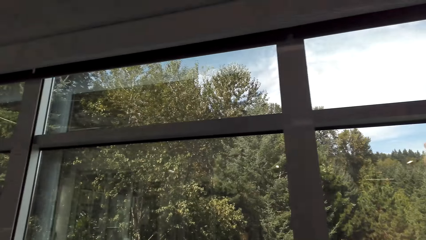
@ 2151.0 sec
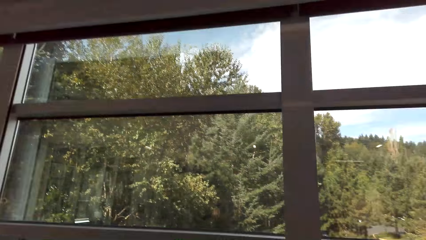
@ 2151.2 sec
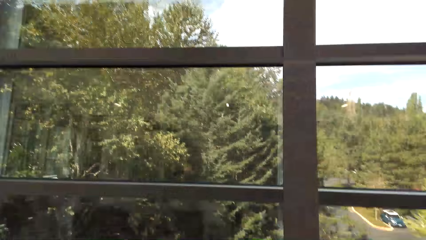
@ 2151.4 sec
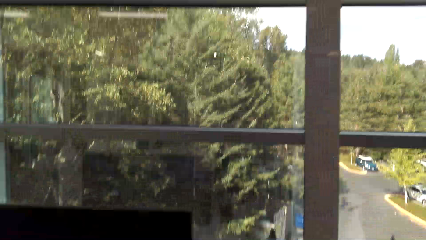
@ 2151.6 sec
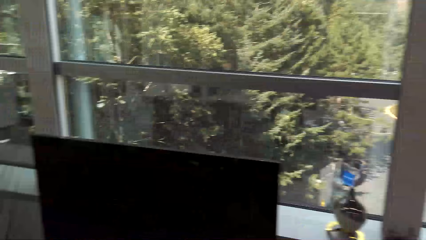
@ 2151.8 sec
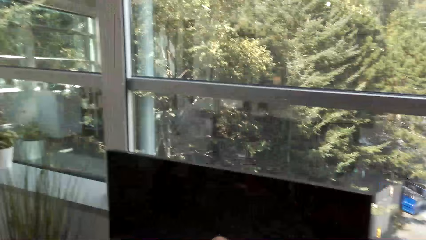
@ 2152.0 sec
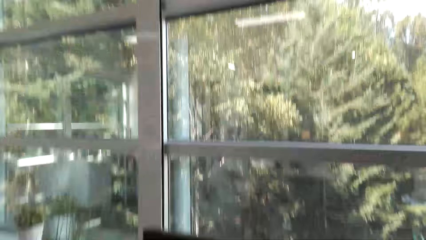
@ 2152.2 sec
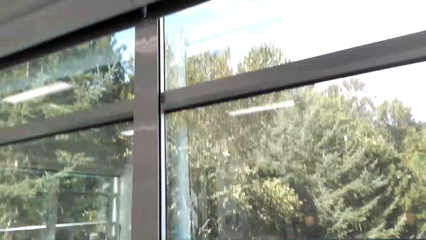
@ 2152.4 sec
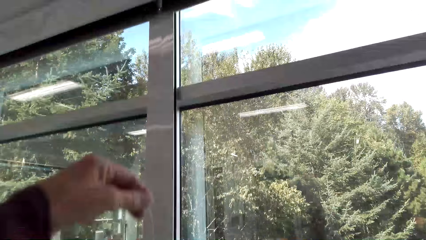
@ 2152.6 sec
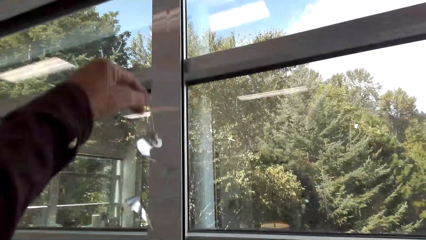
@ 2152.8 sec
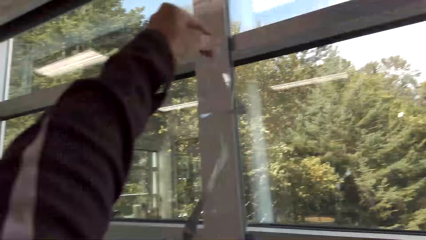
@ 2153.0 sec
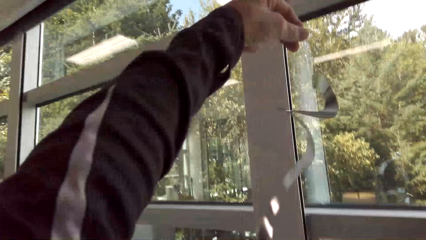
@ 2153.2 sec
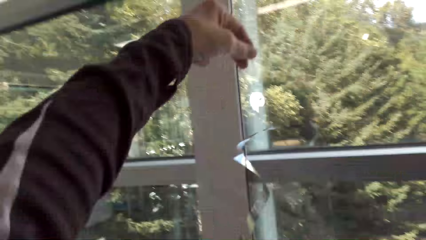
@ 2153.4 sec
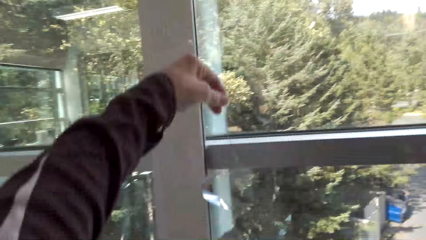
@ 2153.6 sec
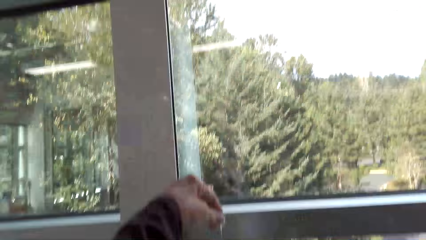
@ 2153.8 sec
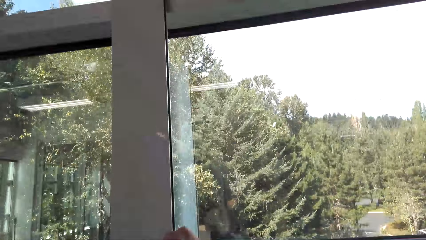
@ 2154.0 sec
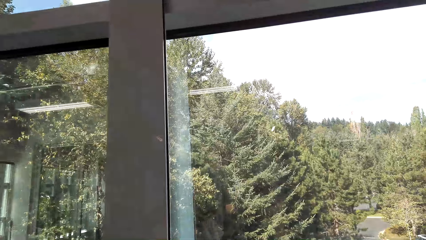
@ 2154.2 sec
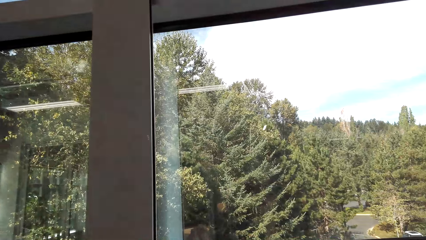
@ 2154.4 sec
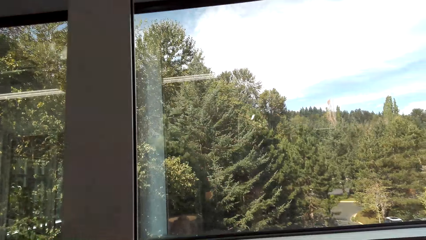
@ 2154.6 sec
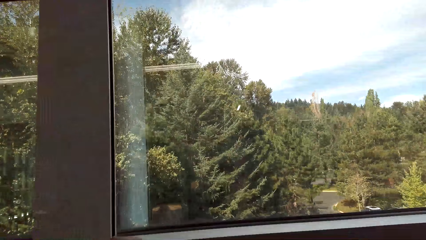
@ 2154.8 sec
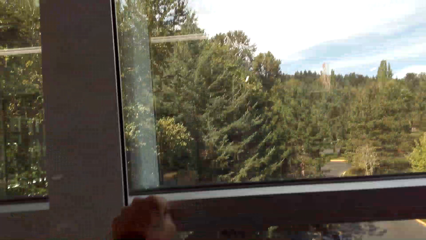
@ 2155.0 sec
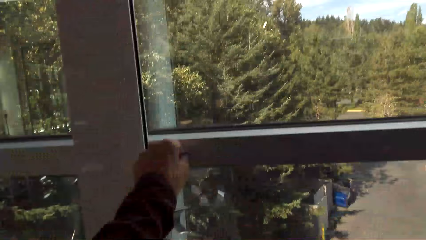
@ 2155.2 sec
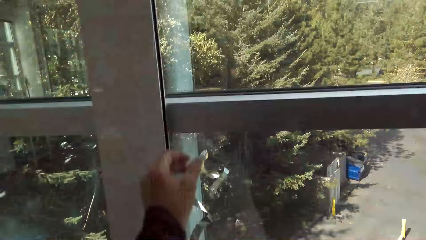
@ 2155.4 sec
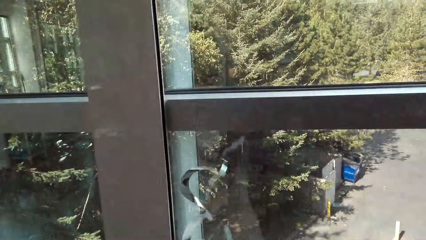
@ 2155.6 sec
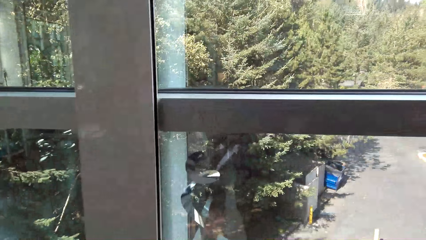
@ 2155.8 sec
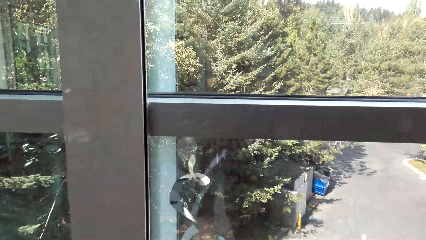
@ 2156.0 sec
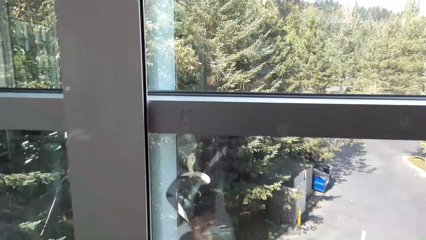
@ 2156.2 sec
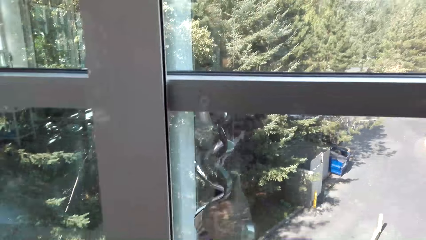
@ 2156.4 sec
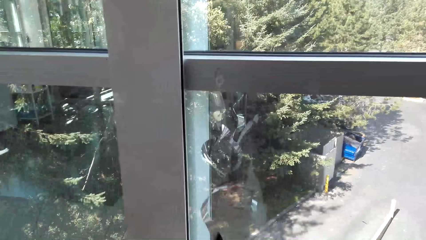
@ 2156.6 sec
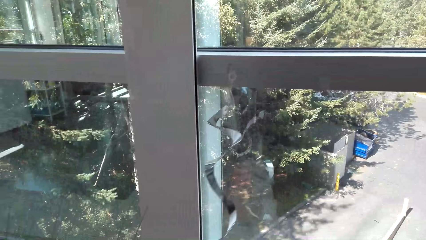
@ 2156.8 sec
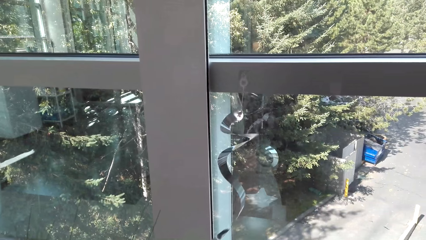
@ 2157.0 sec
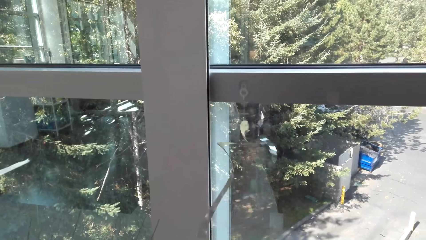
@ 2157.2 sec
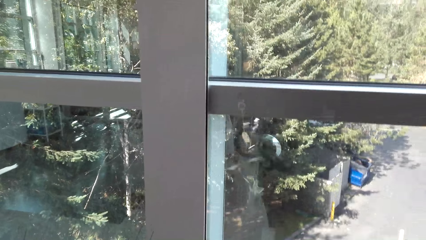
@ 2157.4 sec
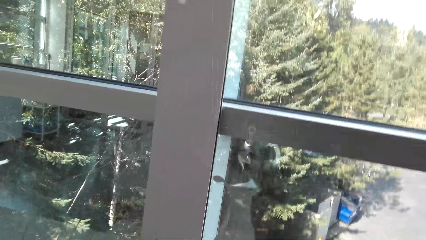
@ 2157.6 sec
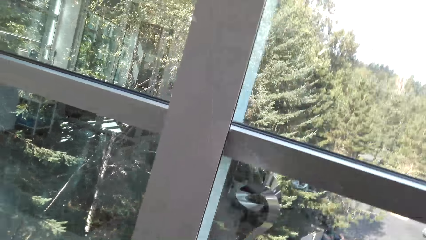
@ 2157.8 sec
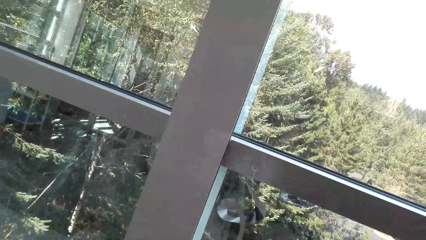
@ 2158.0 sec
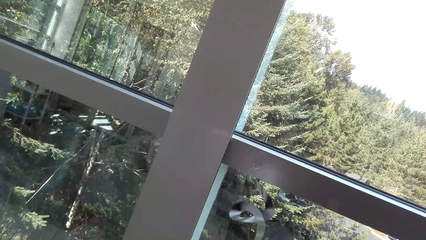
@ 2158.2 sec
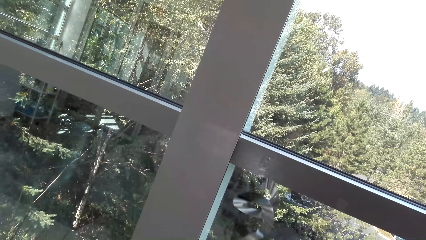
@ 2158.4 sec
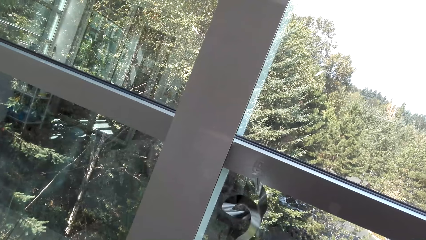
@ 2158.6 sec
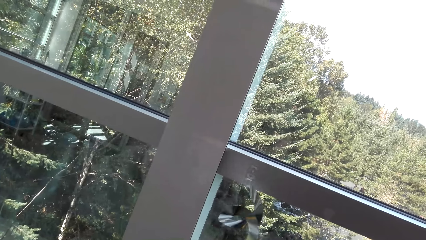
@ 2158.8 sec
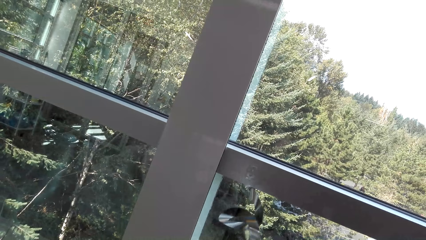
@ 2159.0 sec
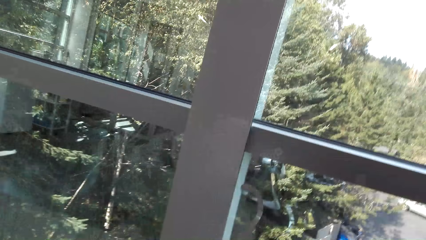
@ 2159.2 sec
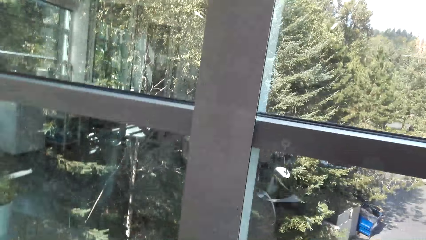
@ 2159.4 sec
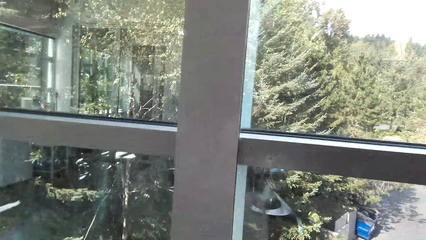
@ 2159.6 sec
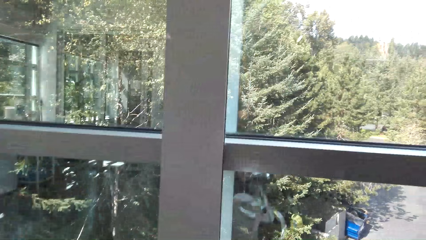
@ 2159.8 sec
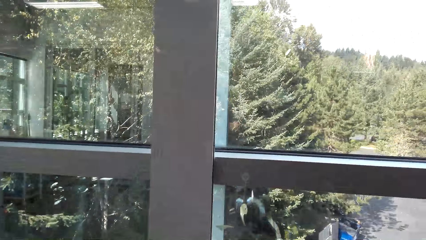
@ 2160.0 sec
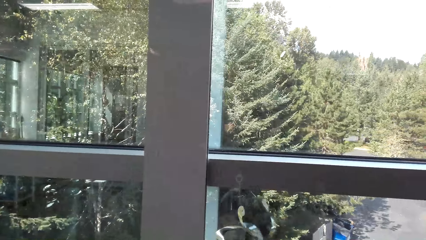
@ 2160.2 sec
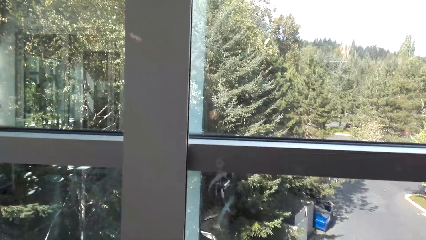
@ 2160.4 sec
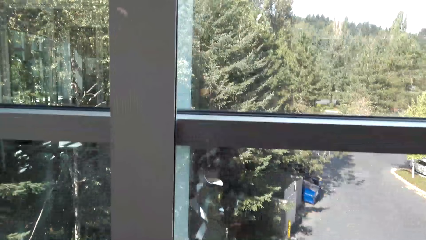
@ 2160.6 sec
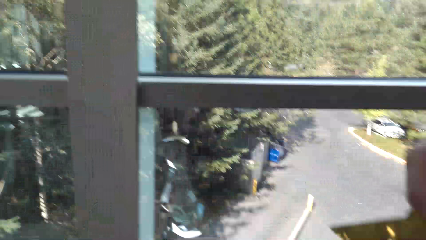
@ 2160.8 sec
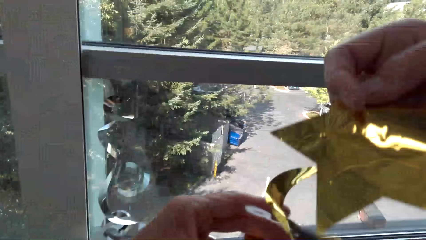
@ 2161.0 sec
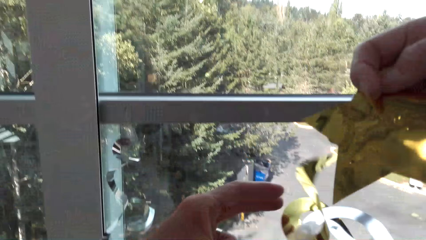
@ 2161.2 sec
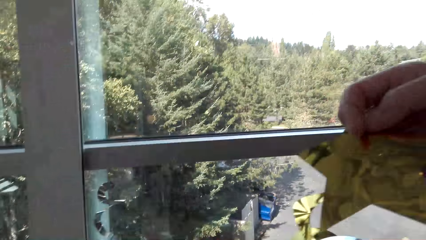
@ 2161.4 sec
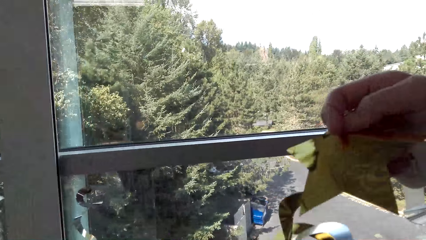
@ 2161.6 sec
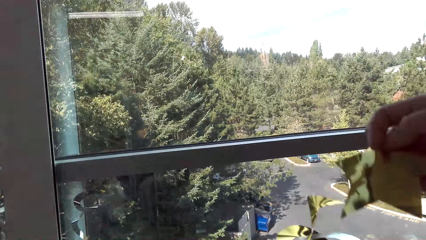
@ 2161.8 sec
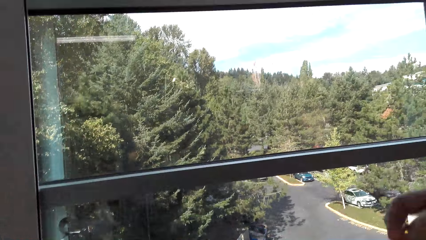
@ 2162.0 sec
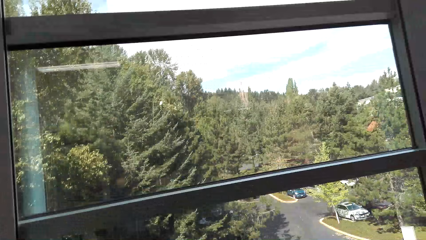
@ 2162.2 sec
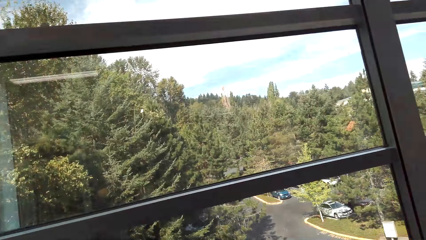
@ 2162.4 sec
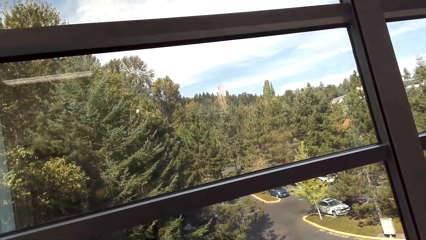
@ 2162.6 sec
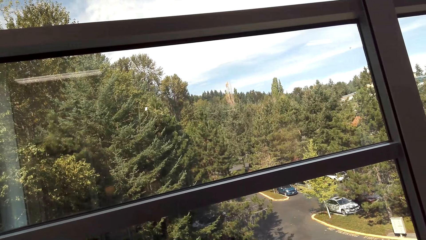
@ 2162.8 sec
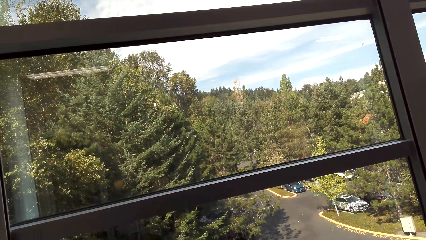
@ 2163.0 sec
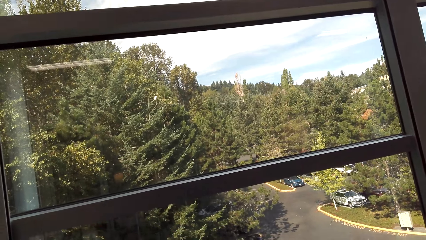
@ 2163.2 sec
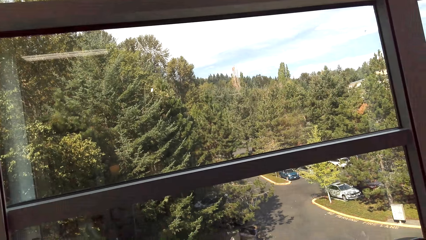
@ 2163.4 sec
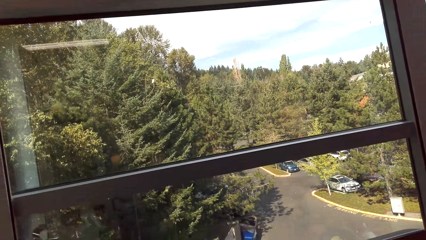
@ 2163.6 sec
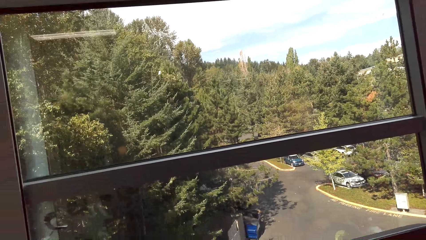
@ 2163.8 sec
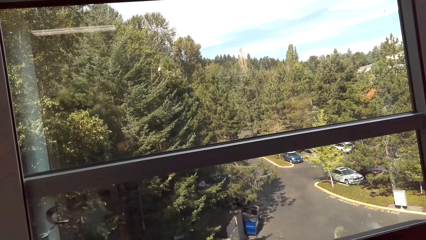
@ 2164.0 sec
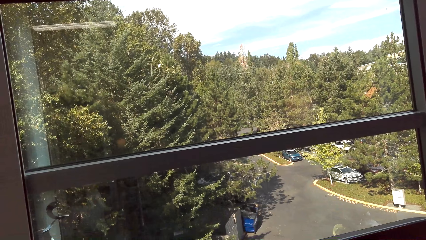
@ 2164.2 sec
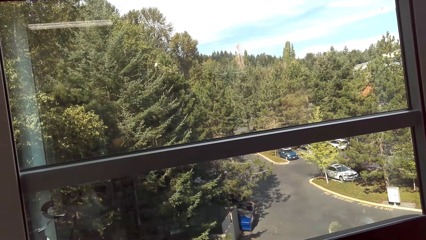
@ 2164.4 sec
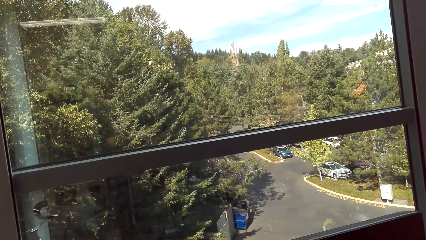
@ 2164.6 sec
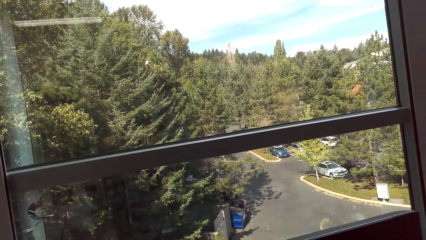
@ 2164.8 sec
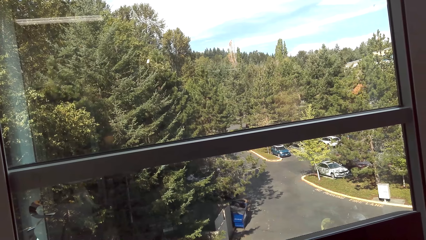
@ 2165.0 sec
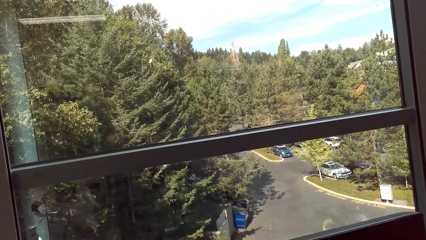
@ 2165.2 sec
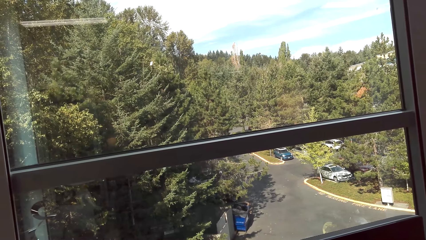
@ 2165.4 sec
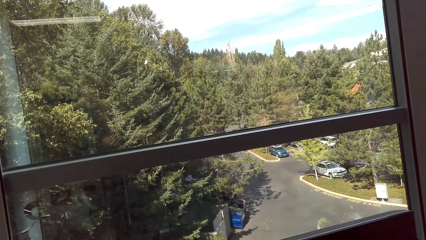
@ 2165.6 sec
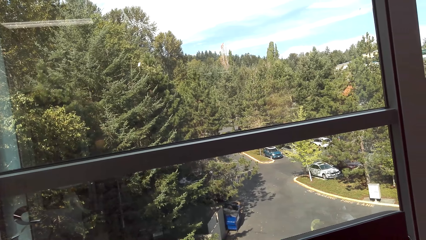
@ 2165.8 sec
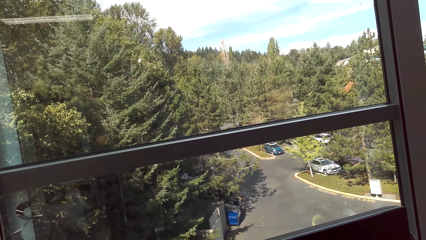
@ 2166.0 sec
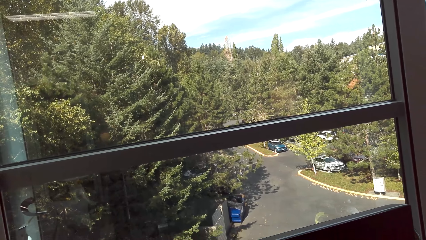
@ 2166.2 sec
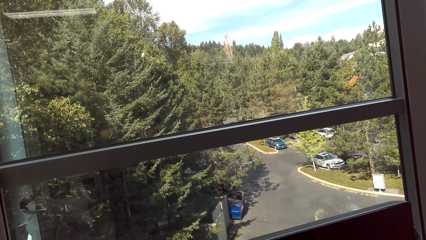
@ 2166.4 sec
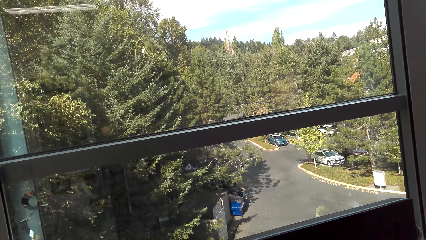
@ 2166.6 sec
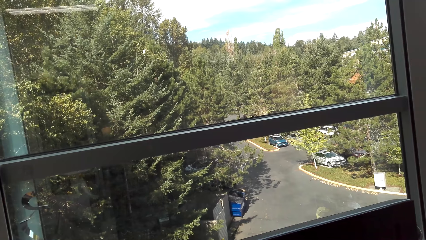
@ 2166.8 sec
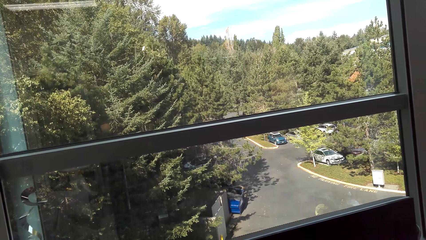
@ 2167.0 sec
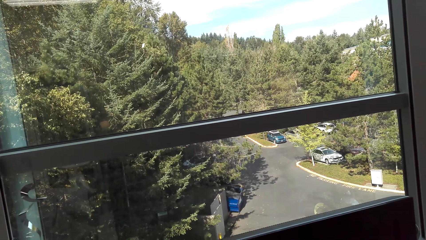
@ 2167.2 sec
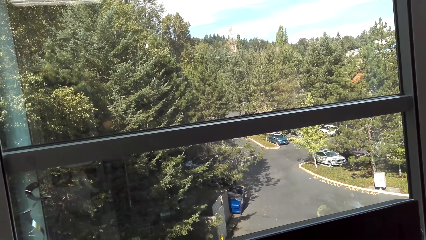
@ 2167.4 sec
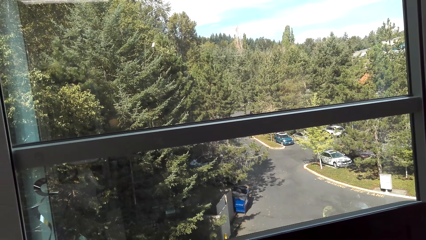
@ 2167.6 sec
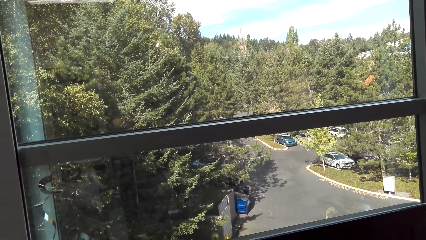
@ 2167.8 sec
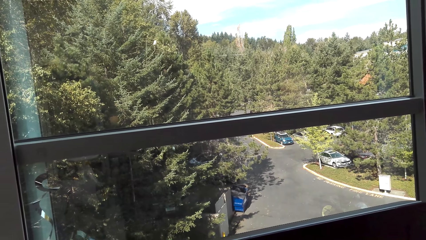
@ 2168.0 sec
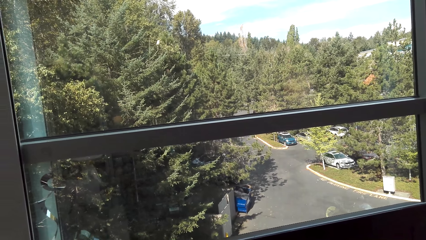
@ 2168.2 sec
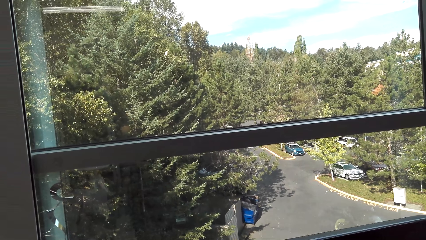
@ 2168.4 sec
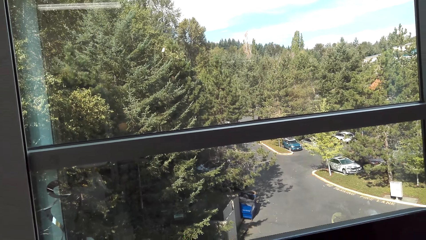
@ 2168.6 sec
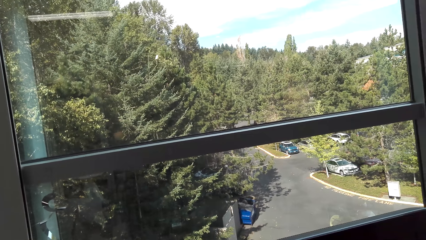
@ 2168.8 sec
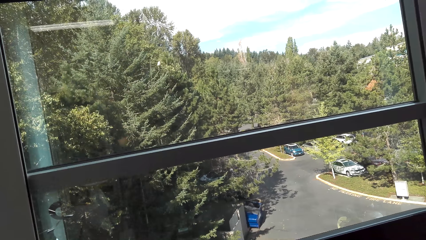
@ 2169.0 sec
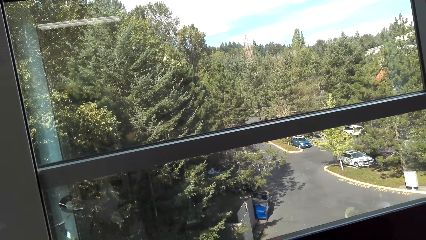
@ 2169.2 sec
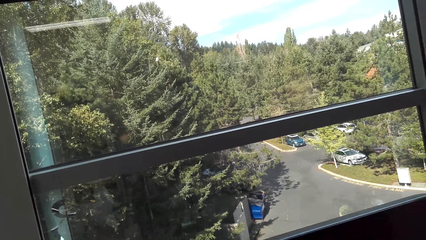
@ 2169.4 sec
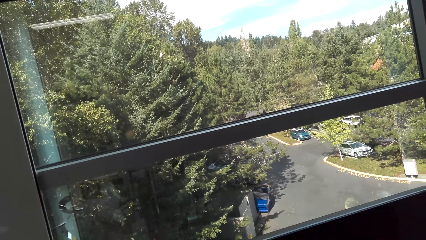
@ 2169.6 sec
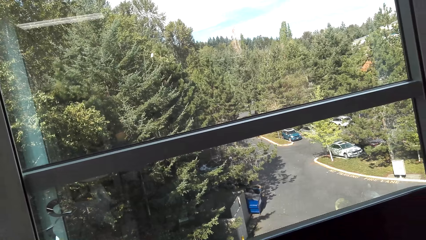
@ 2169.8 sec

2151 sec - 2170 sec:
The camera wearer fixes the decorating ribbon on the window. They hang a decoration on the window. They hold the decoration.
